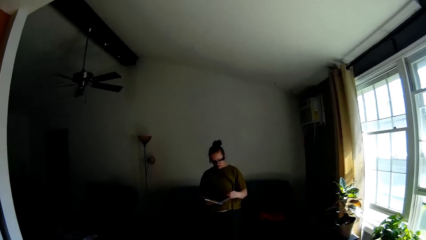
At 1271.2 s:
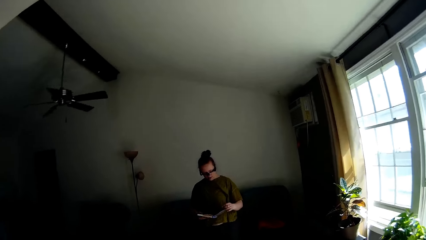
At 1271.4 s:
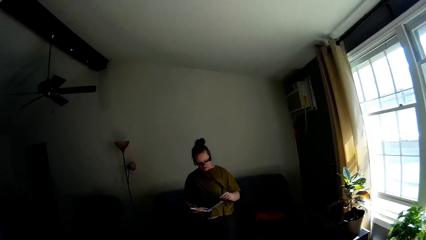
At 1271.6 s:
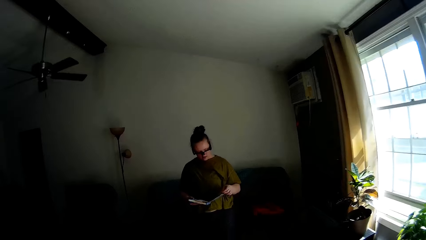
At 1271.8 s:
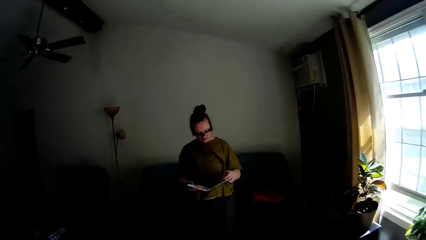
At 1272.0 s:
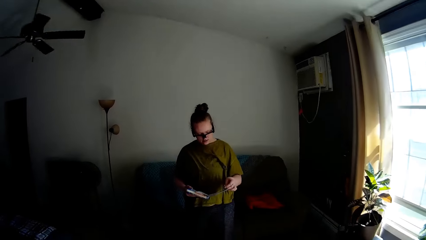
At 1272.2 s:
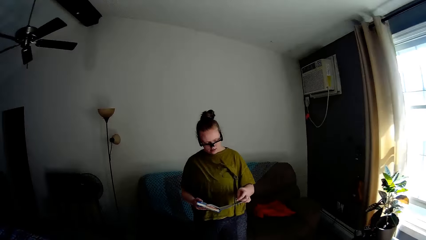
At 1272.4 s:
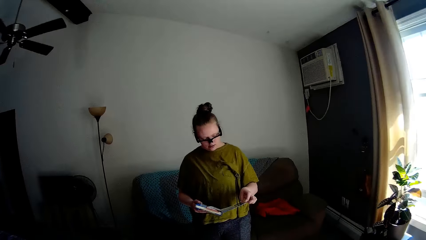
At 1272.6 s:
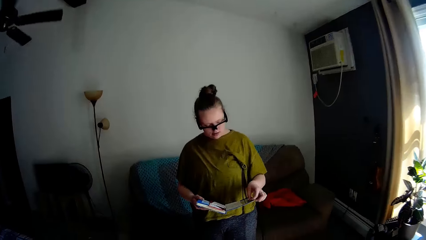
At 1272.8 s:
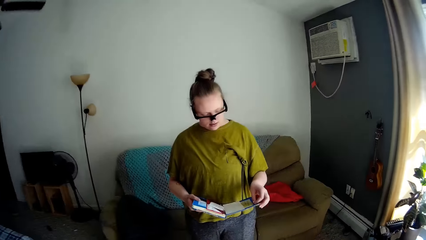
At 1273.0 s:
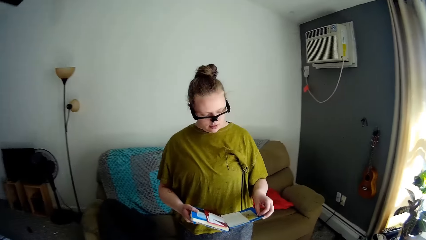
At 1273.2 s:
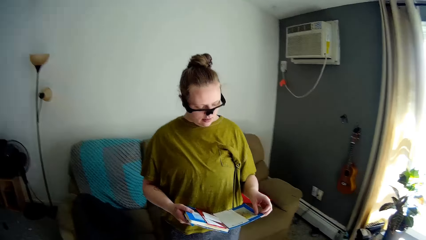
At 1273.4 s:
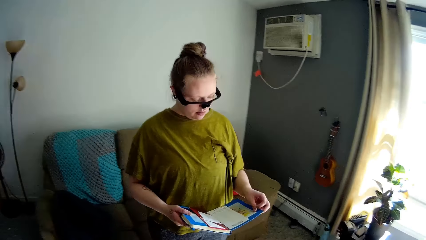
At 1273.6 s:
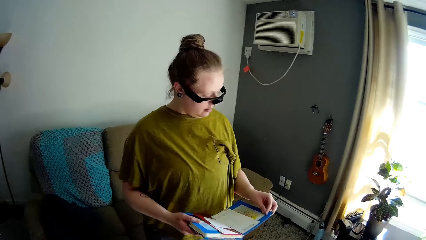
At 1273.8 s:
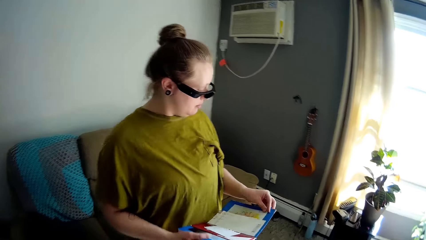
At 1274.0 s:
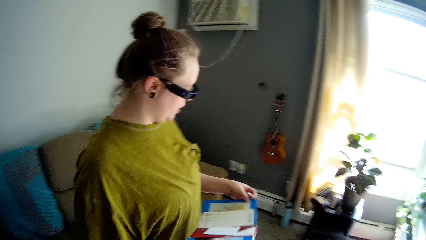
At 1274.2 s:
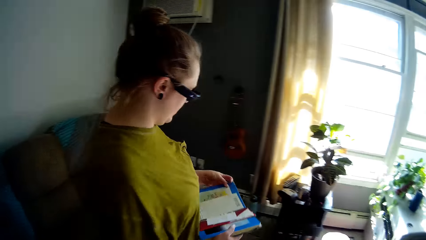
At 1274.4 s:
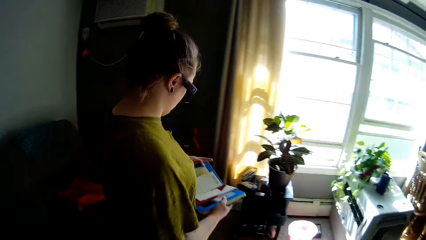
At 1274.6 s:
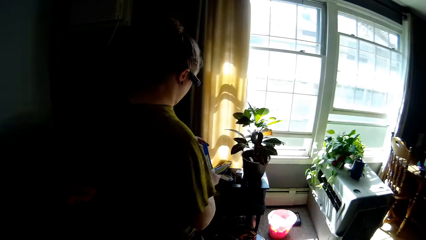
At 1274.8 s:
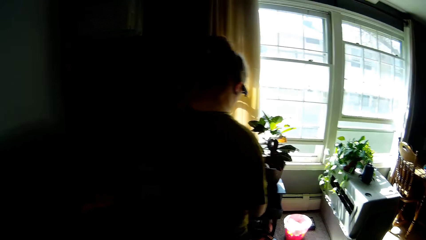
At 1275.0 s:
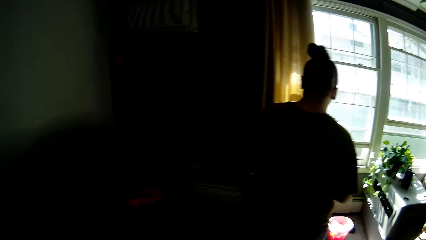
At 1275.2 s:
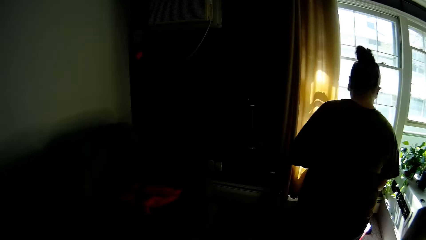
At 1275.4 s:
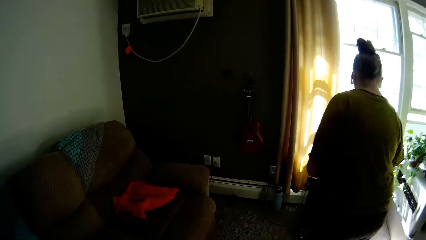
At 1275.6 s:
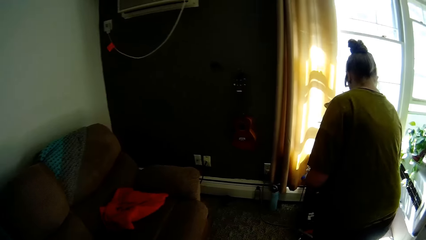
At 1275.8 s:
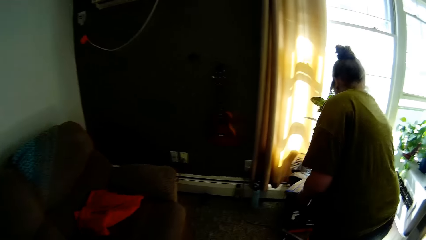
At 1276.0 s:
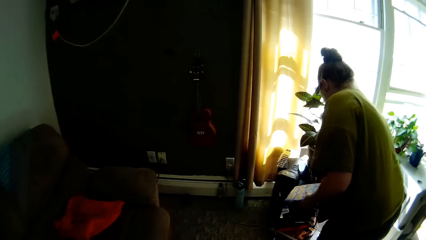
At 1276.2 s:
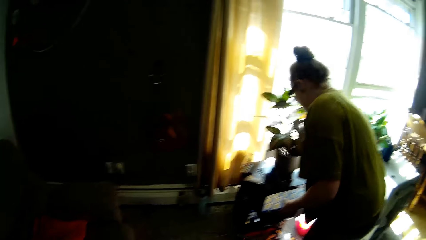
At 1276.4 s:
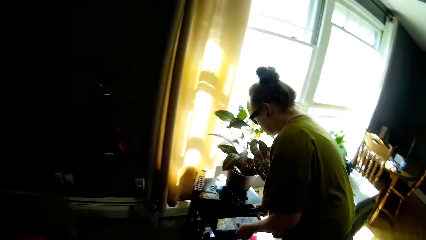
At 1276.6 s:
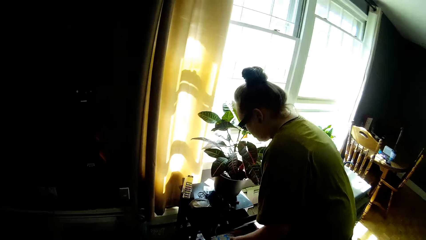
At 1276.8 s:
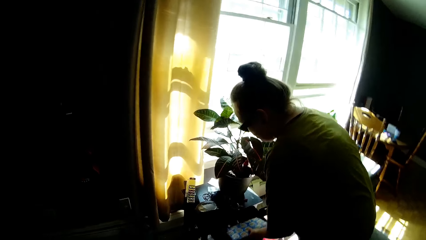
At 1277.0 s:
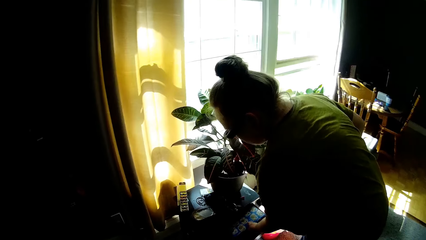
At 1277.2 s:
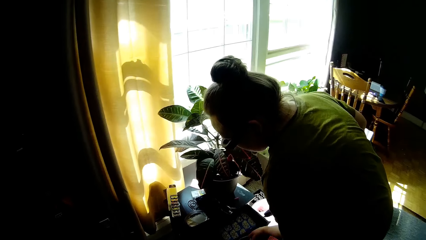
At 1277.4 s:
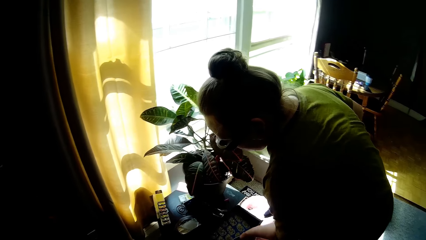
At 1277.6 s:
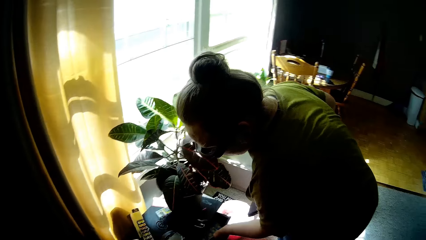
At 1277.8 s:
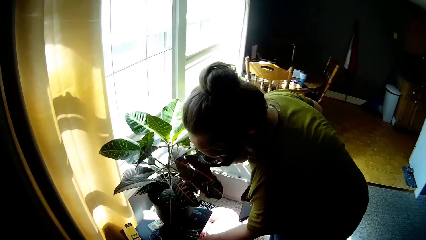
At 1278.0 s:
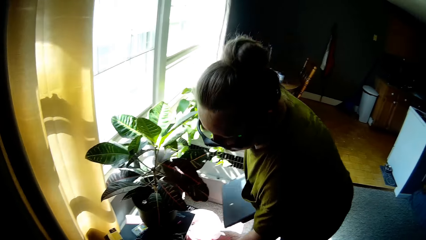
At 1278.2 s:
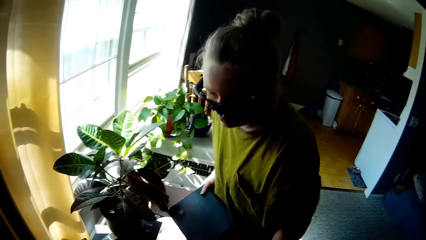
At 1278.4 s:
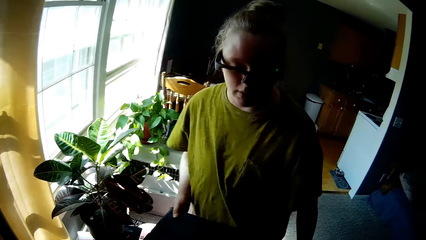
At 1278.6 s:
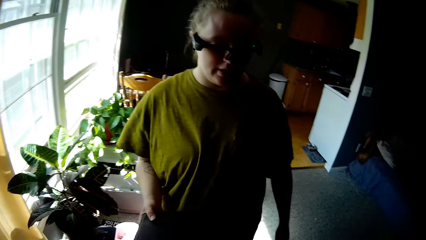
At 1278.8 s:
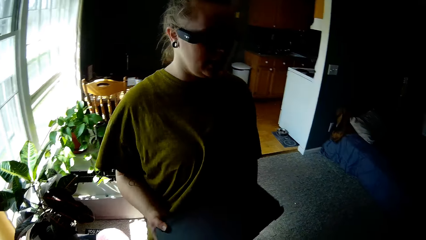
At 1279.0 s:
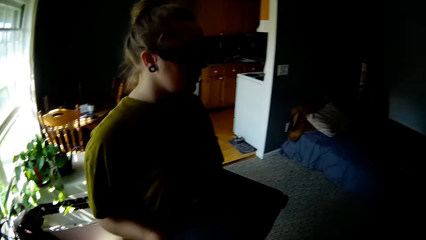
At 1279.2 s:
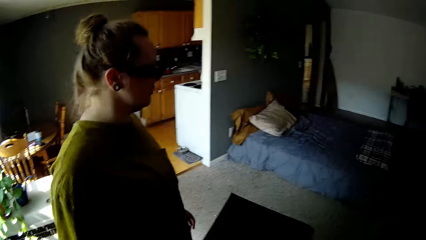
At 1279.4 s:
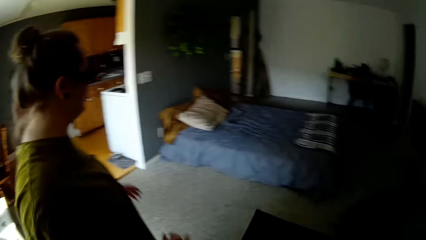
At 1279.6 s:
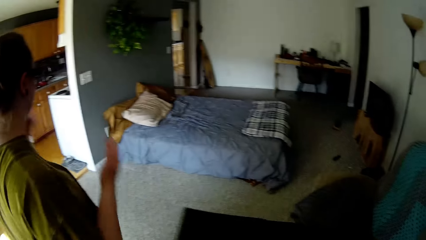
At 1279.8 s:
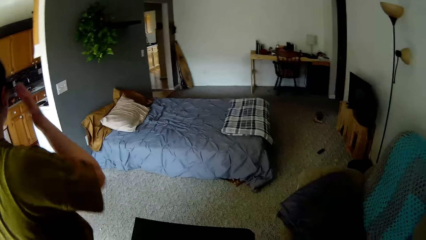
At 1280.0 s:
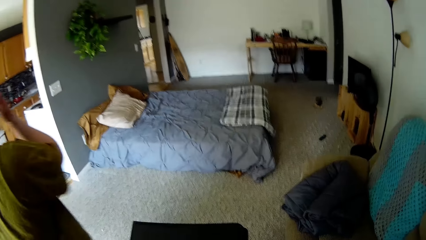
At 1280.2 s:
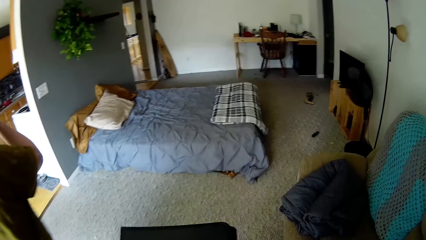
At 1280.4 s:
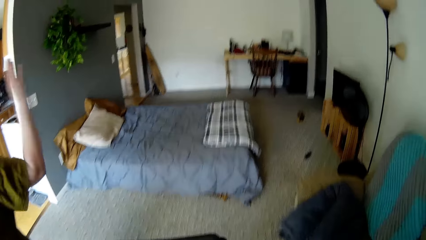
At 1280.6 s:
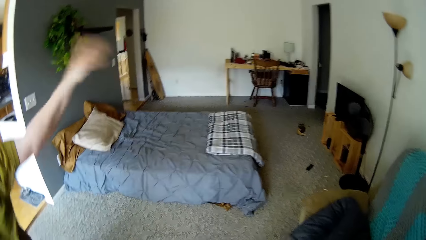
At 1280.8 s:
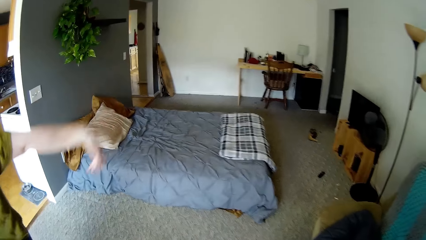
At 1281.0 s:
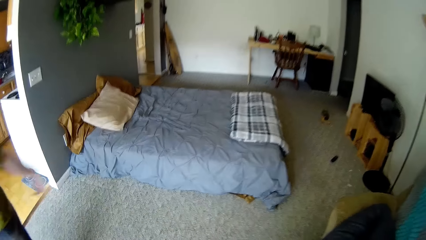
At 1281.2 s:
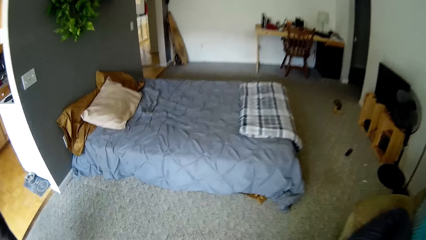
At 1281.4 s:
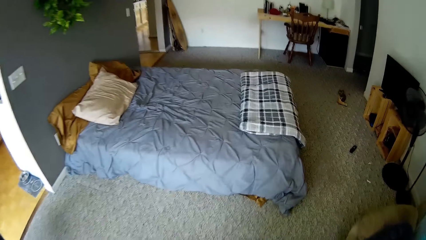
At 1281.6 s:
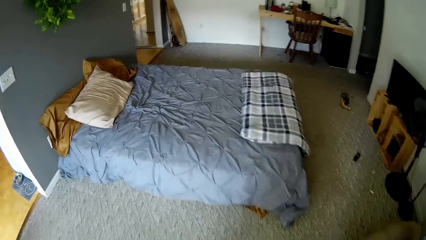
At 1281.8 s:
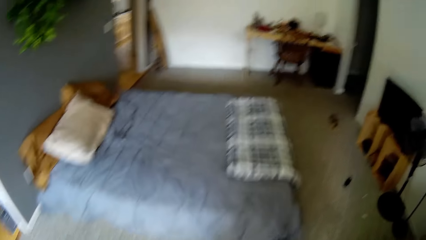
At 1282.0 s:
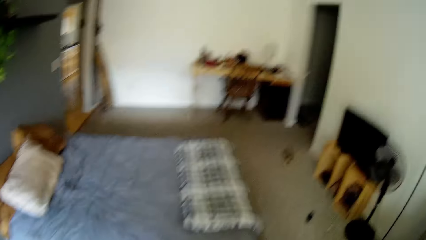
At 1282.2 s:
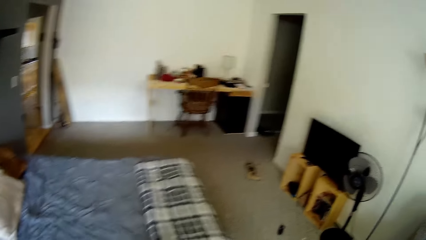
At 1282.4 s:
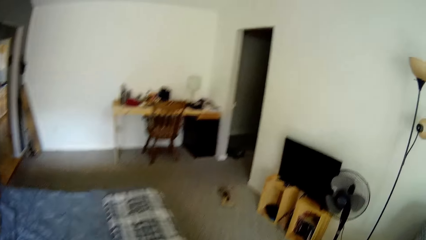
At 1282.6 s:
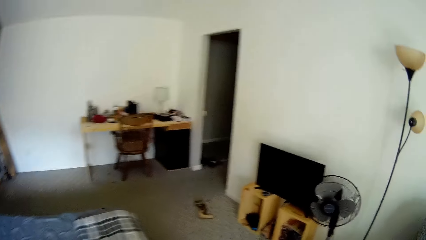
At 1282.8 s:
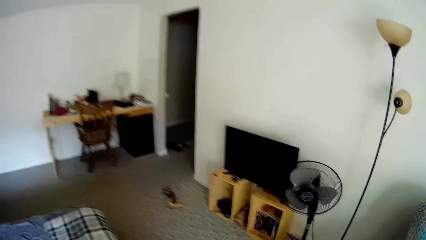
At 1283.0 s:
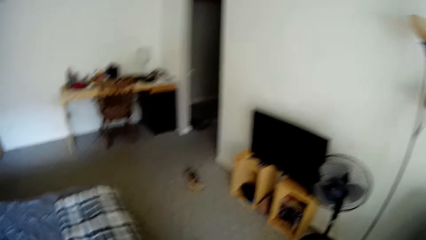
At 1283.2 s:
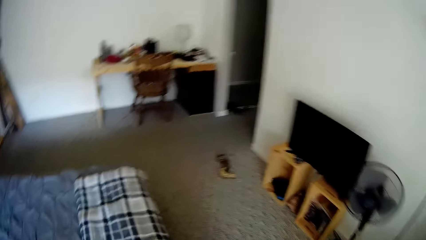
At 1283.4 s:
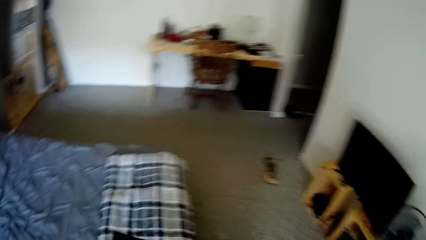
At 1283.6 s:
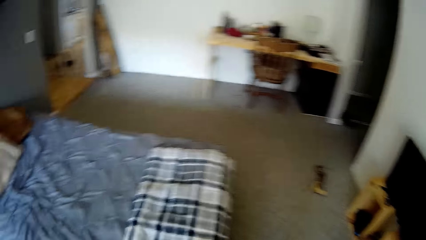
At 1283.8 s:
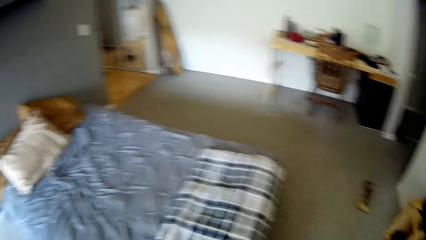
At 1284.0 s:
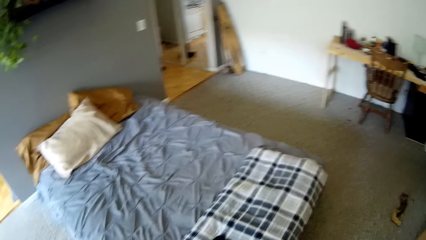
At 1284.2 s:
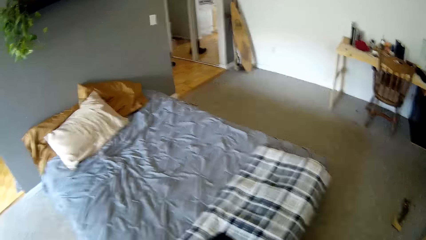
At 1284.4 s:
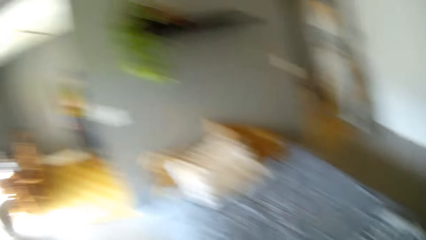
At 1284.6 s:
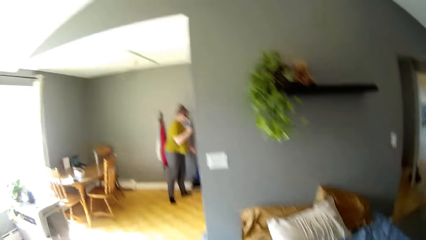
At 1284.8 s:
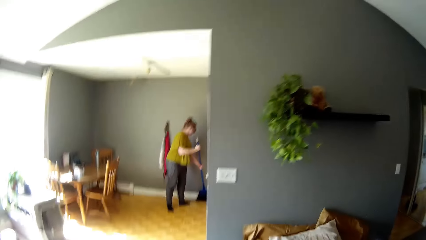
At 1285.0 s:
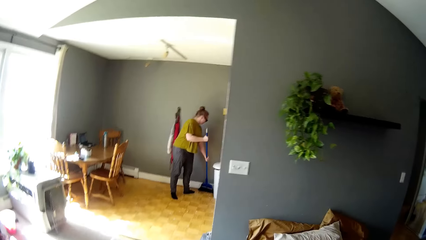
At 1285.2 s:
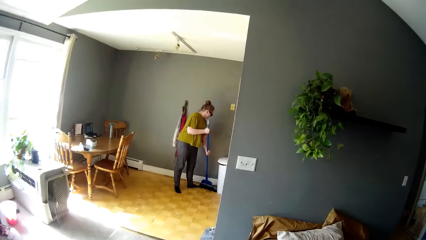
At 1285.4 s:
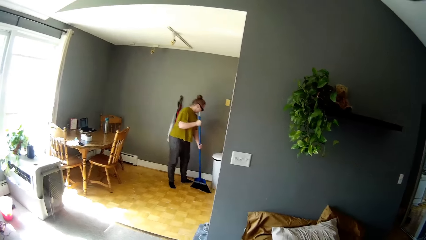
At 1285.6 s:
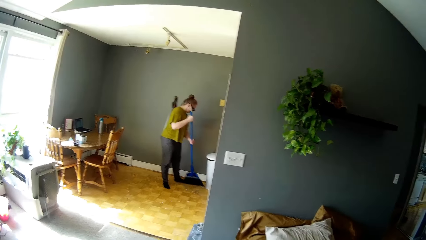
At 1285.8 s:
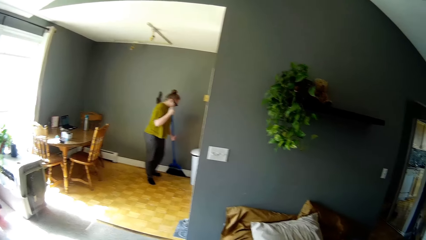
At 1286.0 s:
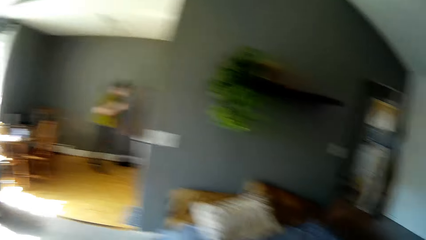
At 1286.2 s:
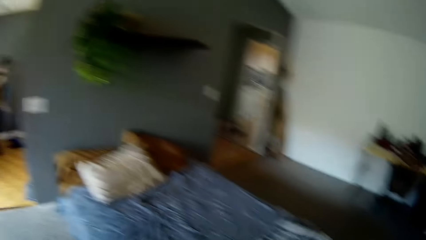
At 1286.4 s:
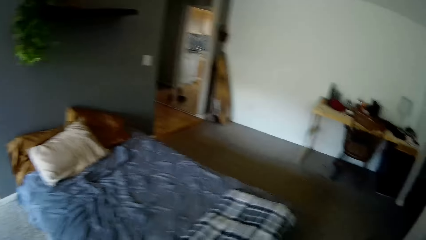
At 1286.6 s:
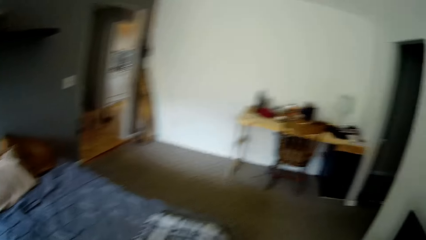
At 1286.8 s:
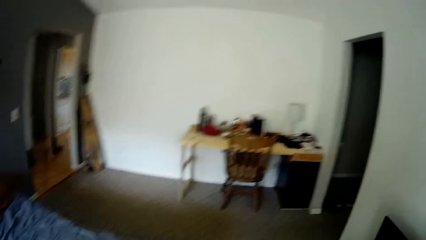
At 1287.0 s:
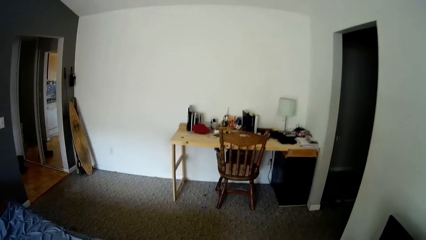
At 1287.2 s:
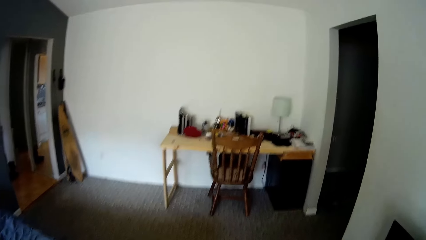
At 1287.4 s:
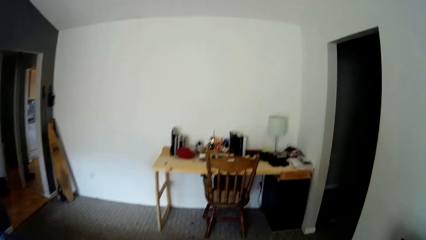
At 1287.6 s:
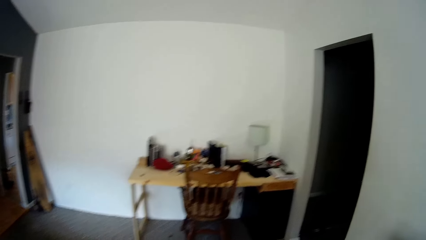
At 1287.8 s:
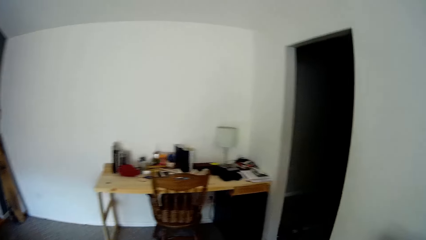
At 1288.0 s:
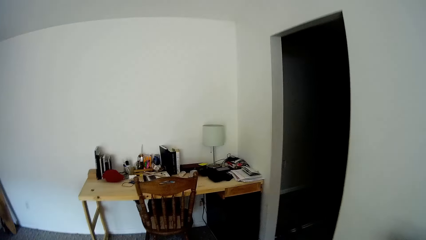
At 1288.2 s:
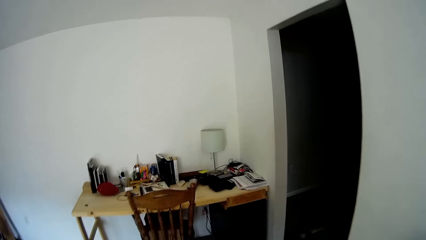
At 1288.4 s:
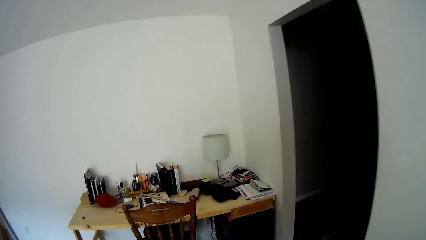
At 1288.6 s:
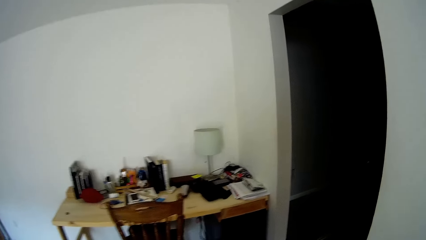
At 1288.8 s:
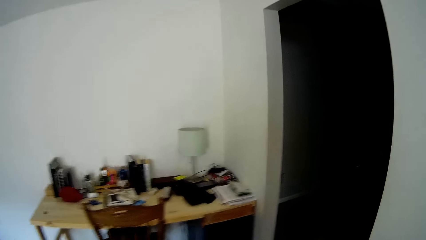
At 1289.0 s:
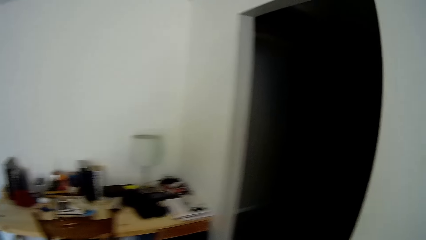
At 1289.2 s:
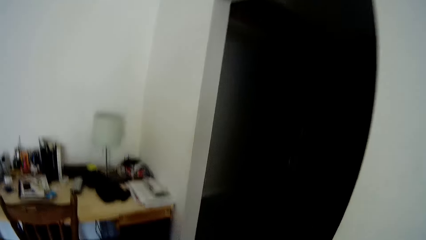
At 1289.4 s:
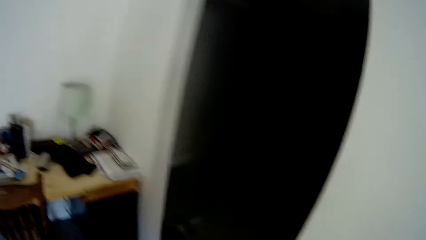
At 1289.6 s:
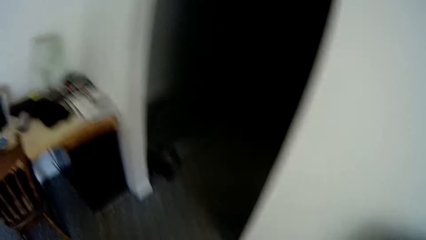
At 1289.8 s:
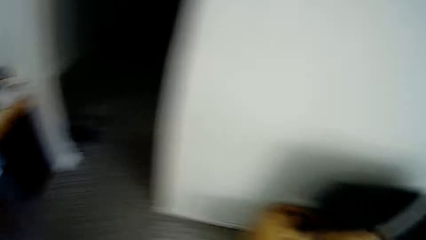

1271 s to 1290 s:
A lady holds a book. The camera wearer speaks to the lady. They walk towards the lady. The lady keeps the book in a drawer or shelf and closes the drawer. The lady picks another book from the shelf and gives the camera wearer a file. The camera wearer collects the file from the lady. The lady walks in the room. The camera wearer speaks to the lady. The lady sweeps the floor with a broom with both hands. The camera wearer speaks to the lady.
